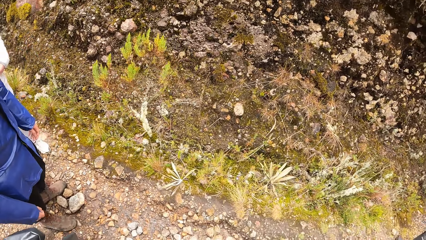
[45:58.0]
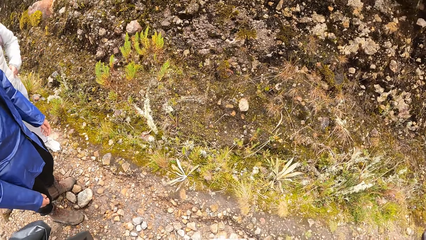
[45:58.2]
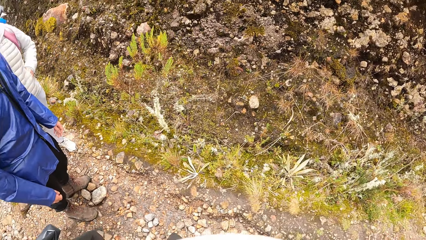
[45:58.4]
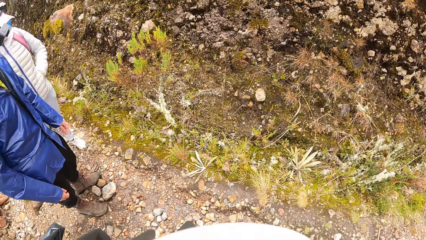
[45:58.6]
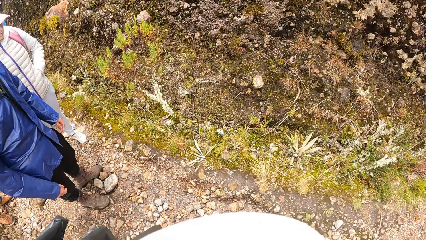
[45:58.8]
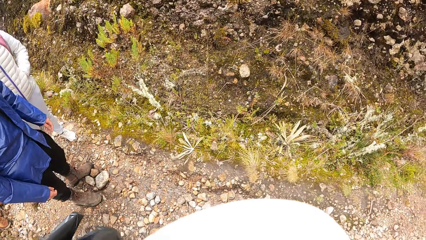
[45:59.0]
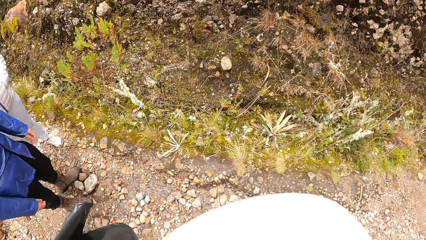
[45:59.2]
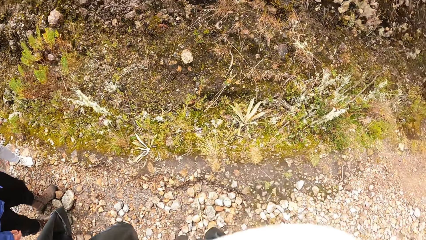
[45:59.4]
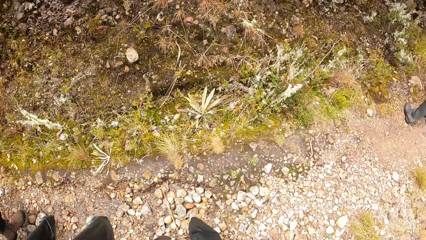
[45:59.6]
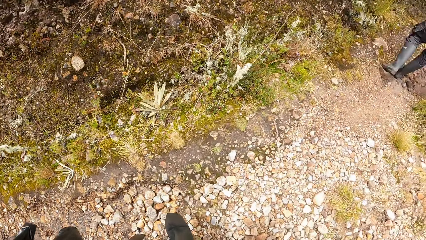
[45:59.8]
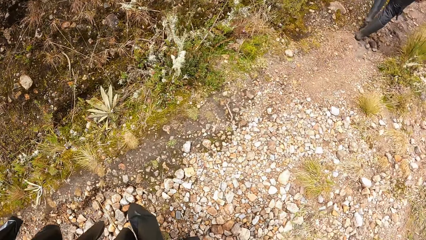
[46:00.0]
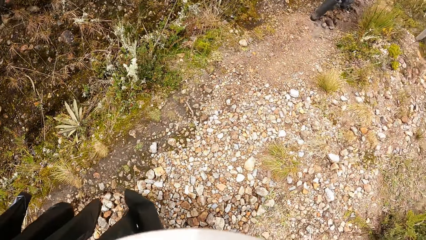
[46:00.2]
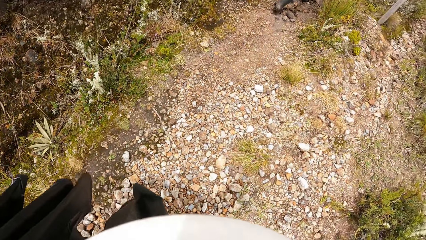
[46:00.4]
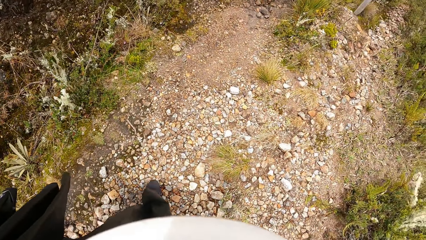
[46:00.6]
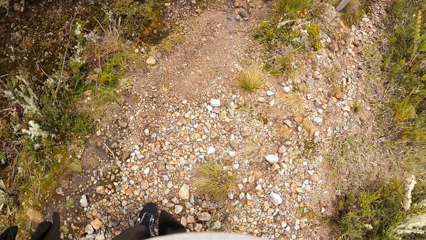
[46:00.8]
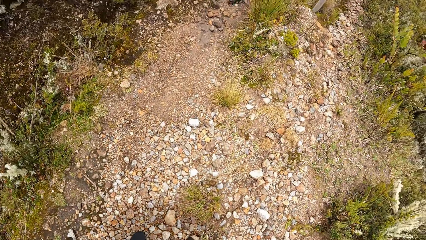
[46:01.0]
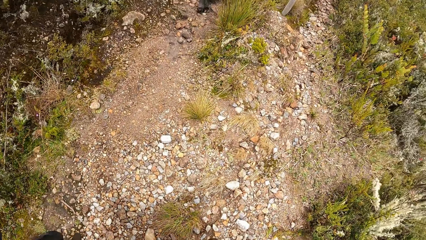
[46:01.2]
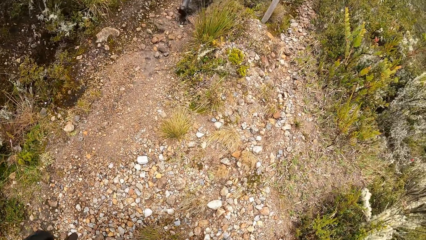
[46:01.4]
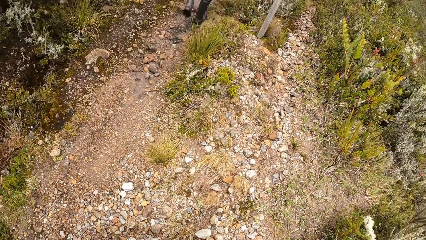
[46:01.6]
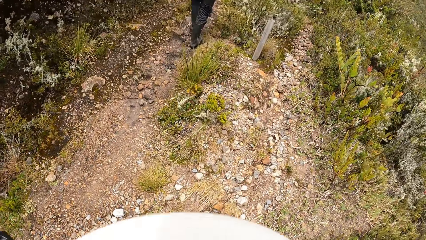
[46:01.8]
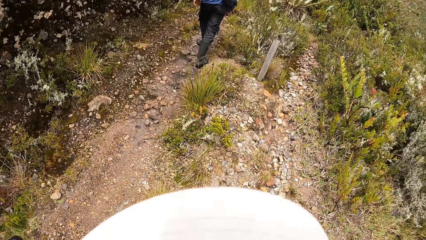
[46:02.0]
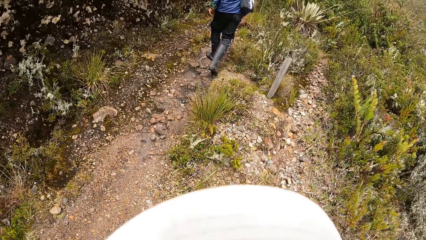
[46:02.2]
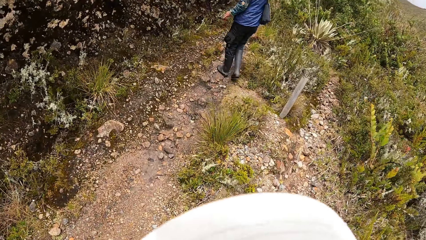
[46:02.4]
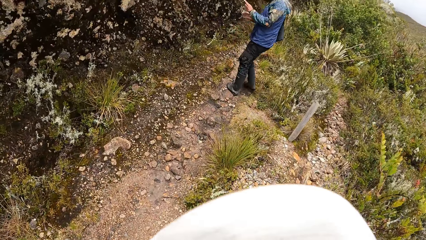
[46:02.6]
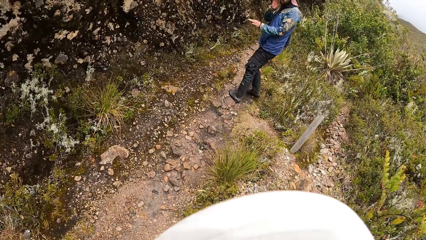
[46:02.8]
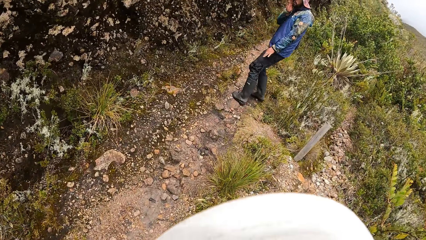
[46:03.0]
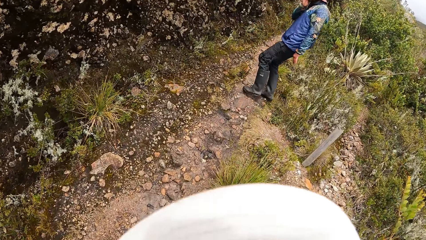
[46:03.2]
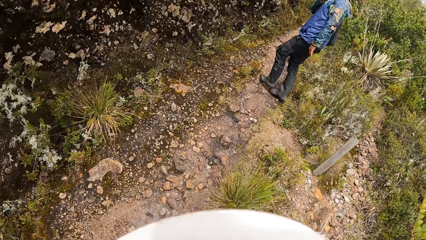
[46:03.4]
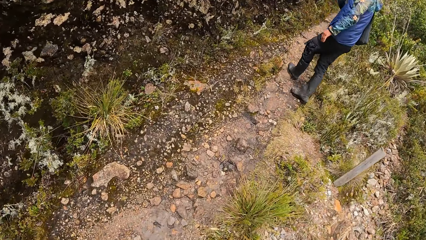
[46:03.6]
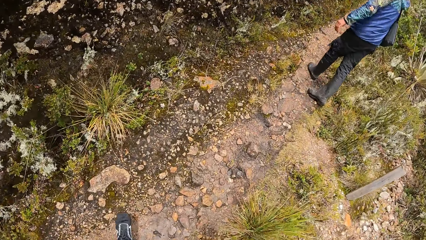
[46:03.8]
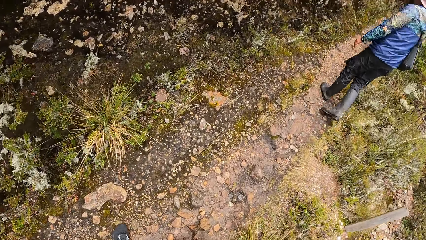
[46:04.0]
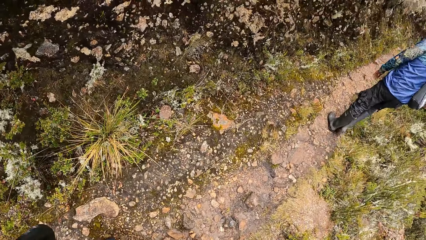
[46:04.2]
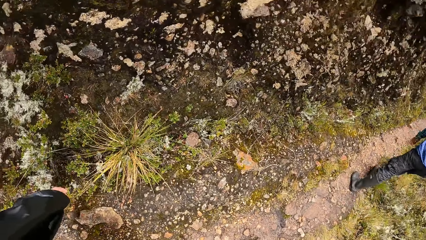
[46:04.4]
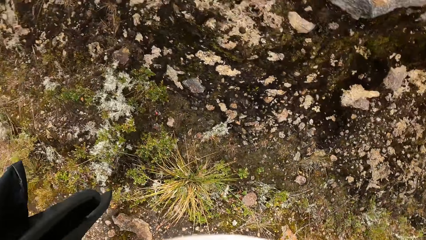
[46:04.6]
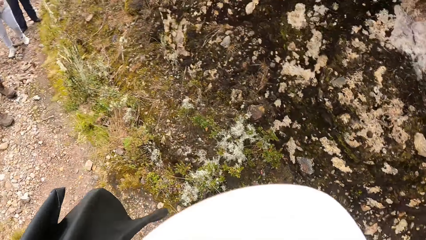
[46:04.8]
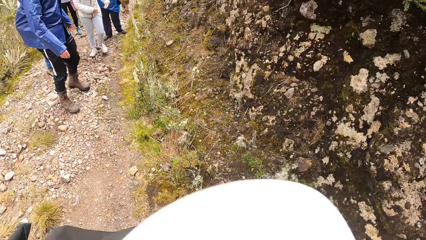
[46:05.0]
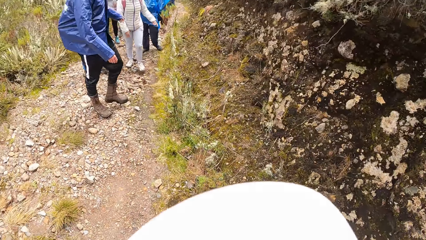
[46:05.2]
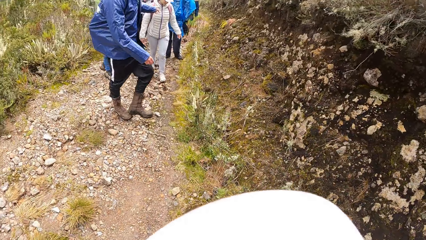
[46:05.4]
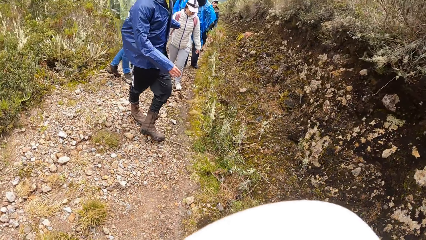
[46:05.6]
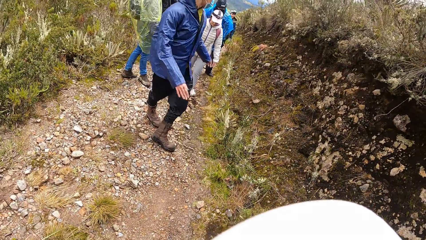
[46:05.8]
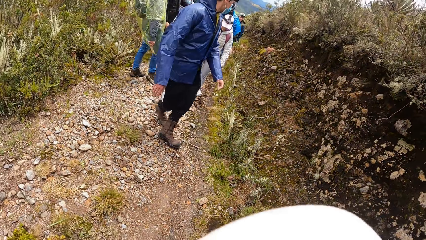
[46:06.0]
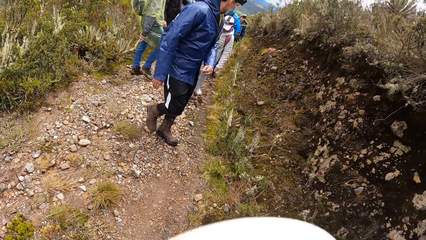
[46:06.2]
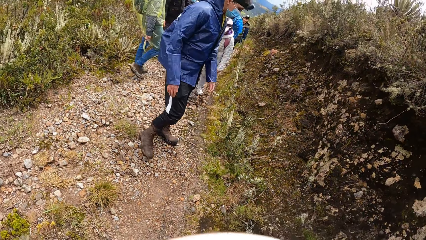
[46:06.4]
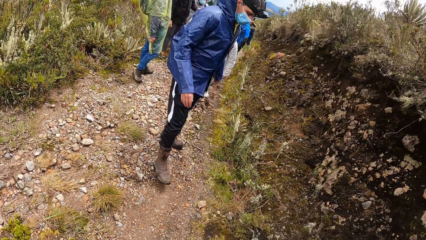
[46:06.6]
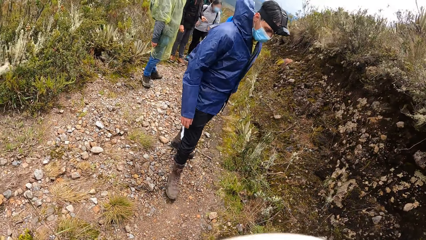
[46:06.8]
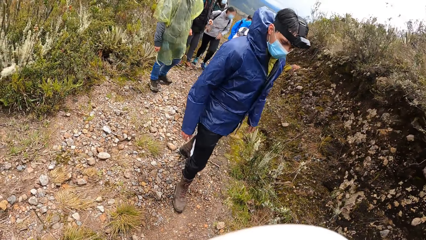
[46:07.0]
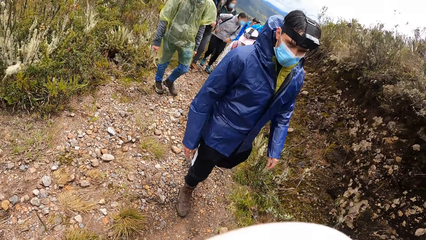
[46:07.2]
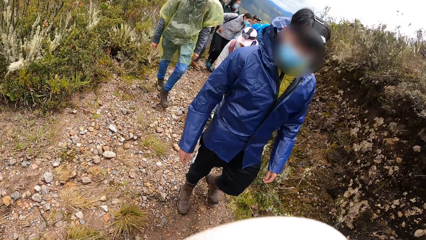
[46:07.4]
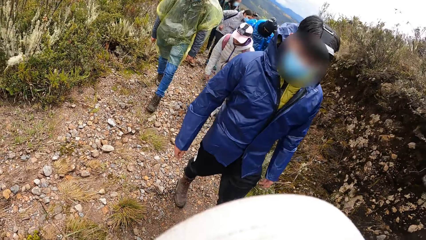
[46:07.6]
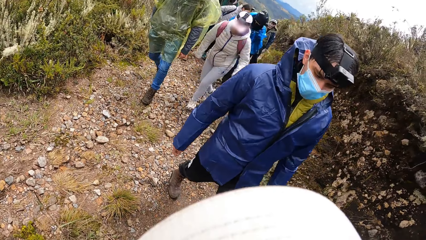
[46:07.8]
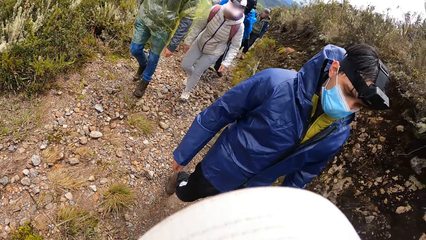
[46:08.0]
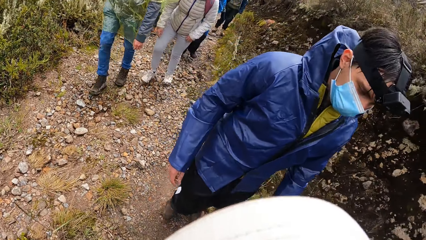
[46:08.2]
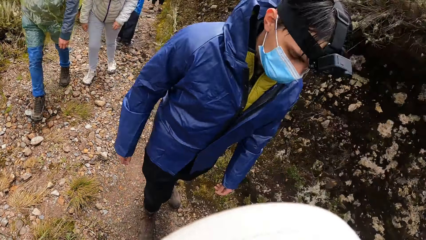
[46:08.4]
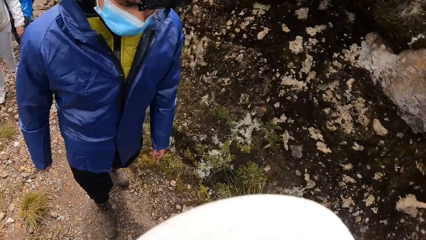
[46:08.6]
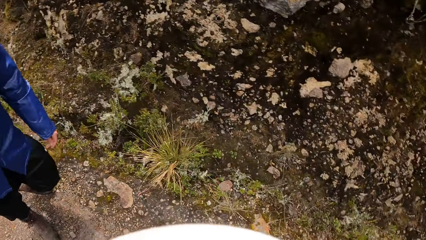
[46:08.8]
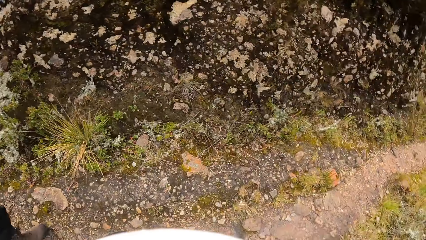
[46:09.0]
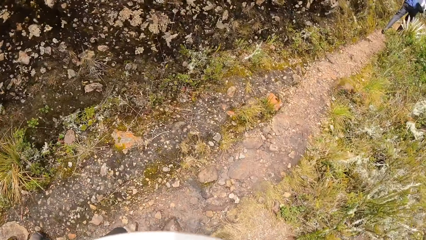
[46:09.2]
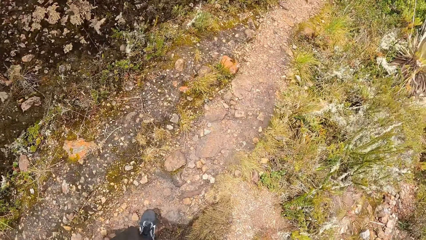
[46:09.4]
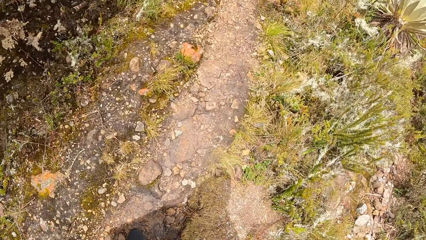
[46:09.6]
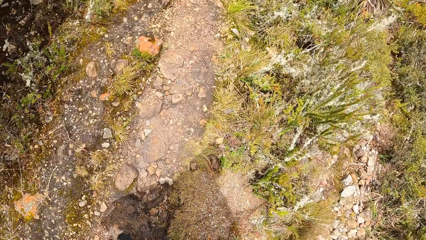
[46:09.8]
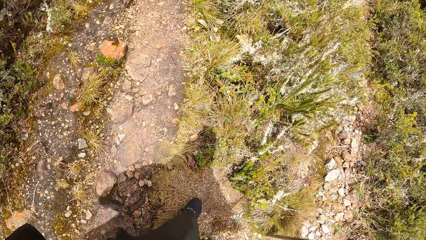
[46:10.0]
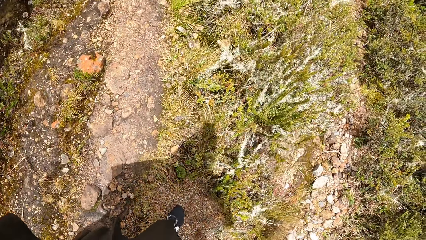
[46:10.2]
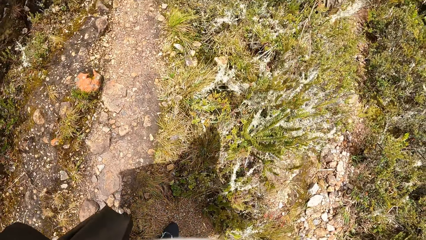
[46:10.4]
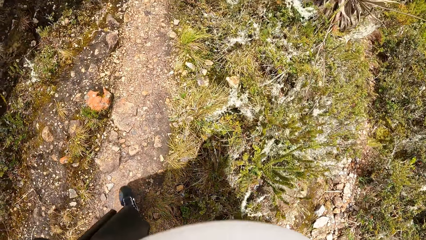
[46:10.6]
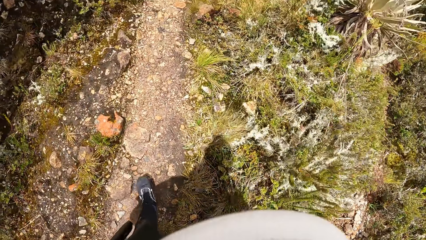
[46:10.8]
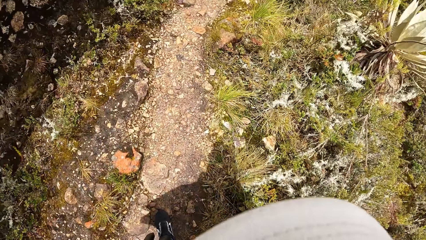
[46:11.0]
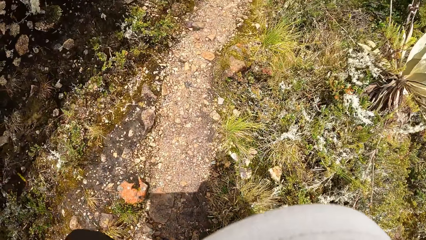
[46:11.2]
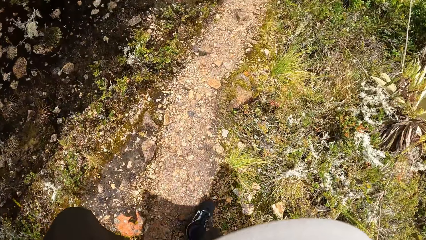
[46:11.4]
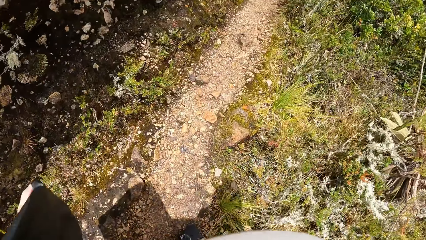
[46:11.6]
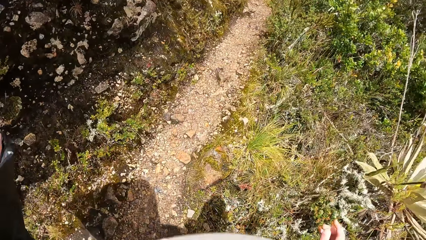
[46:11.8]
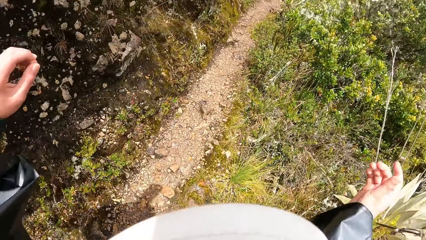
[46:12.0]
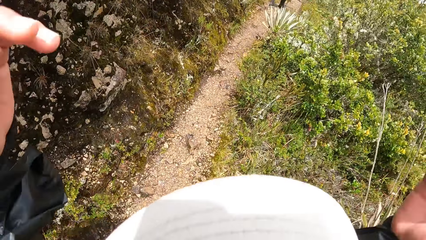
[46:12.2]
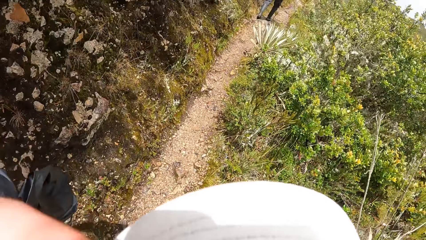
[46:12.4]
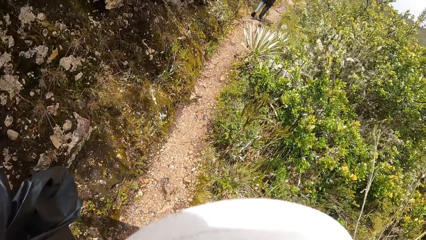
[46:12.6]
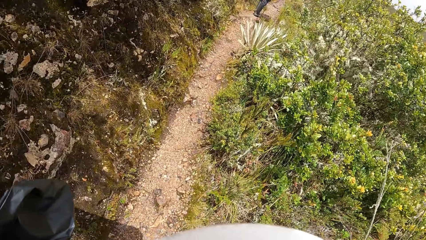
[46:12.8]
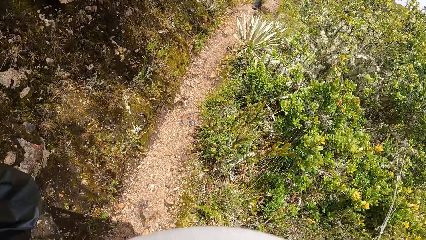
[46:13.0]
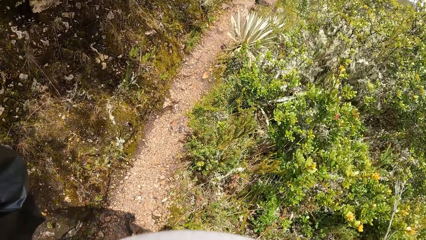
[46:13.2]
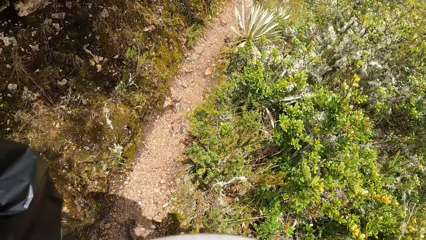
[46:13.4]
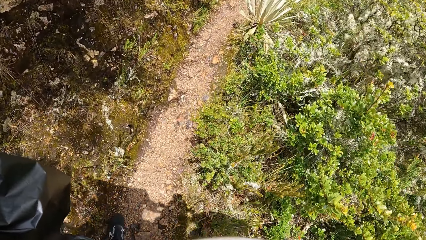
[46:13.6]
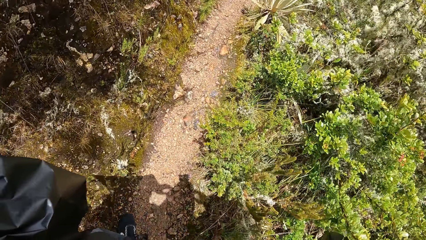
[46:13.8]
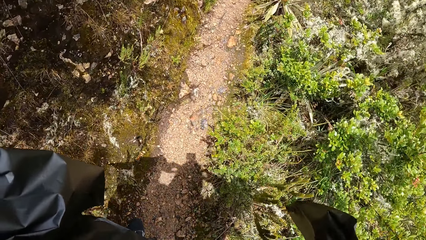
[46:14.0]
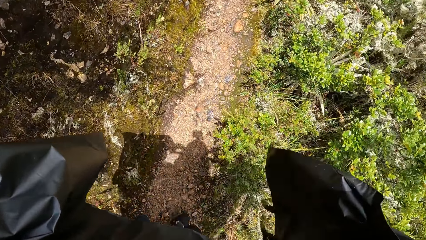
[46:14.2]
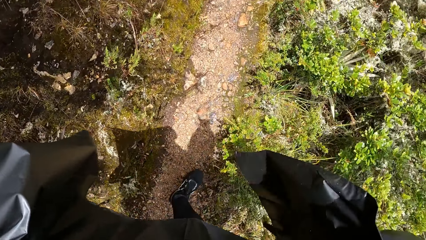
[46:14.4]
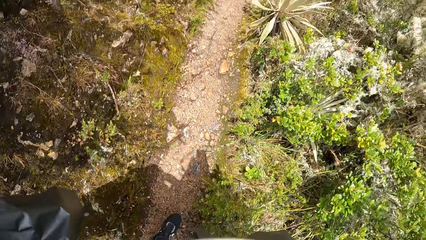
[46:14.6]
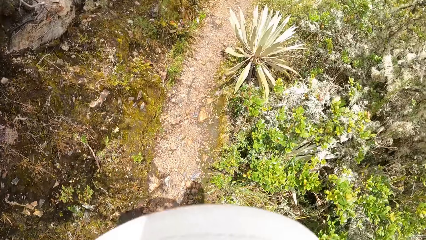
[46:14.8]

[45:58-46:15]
A man interacts with the camera wearer and a group of people. The camera wearer walks around with men. He looks at a man. He looks around the forest. He looks at the men. He walks around the forest with the men. He touches his head with both hands. He fixes the camera.
